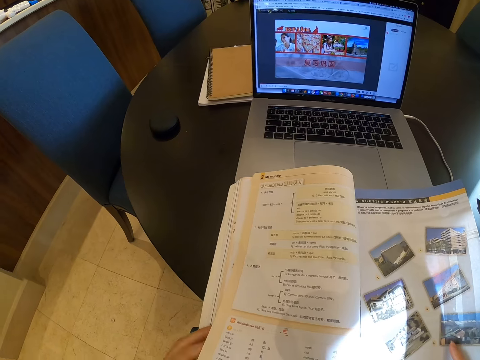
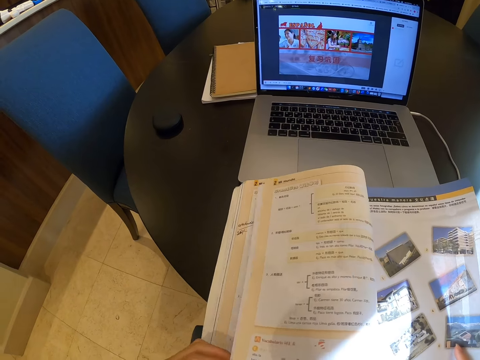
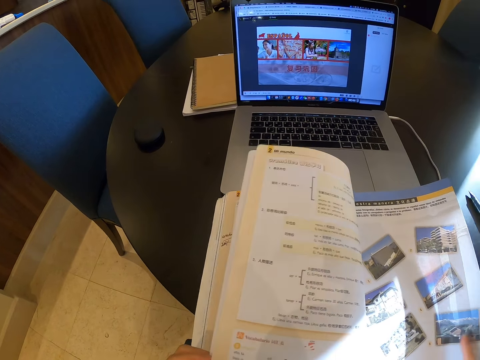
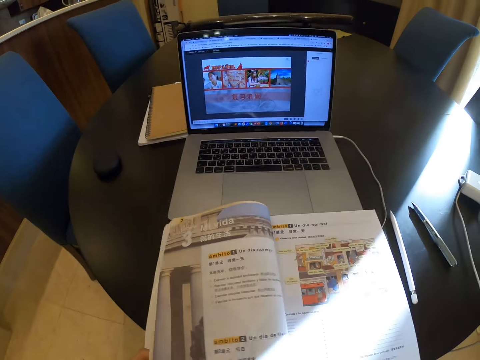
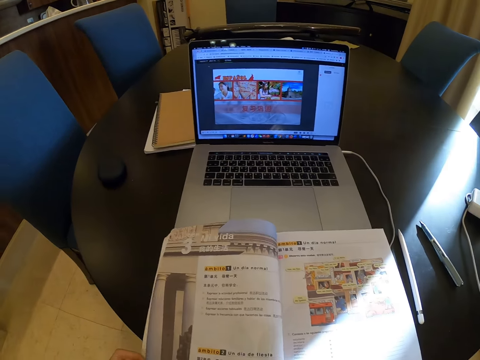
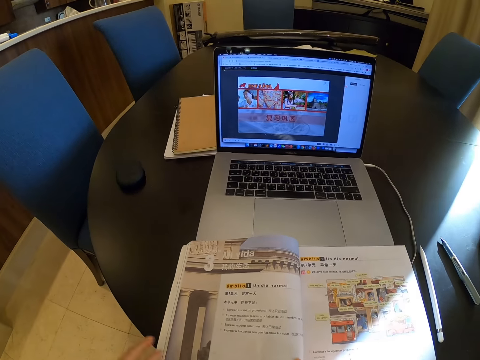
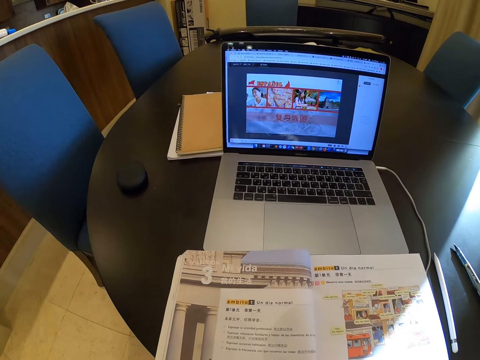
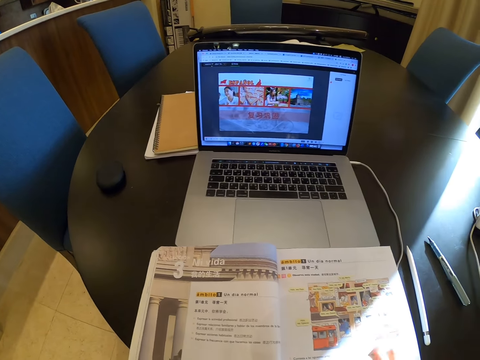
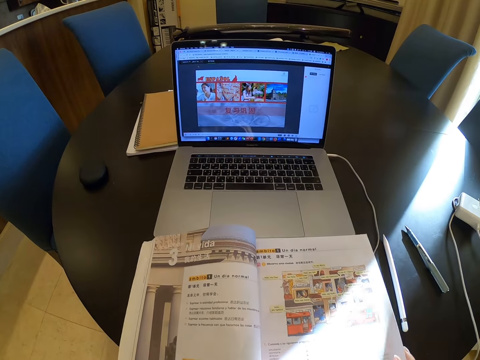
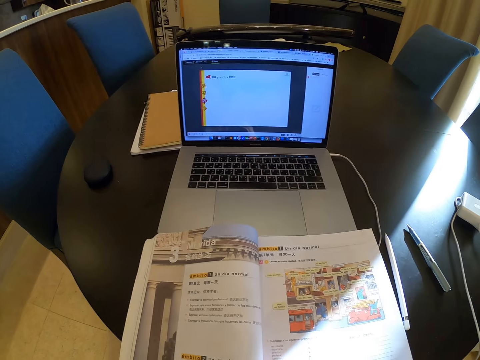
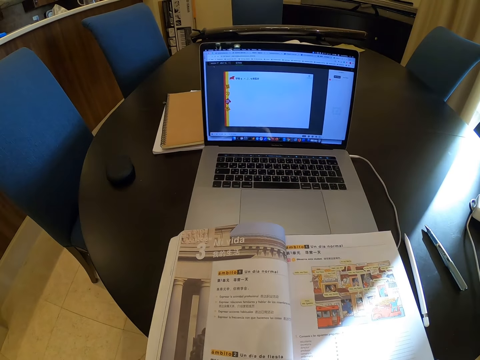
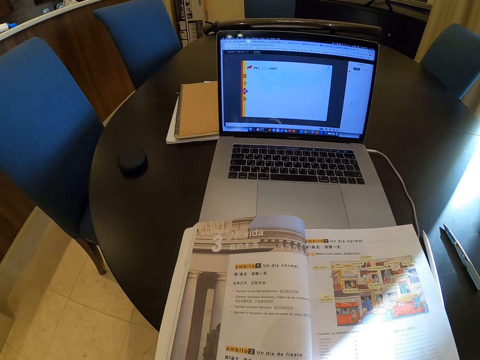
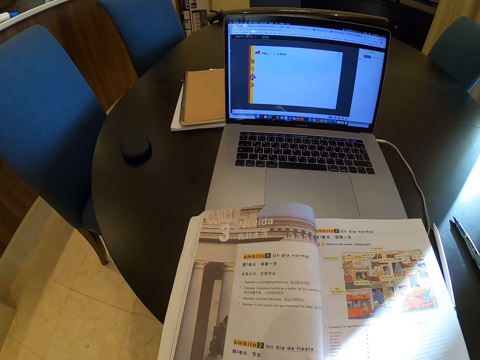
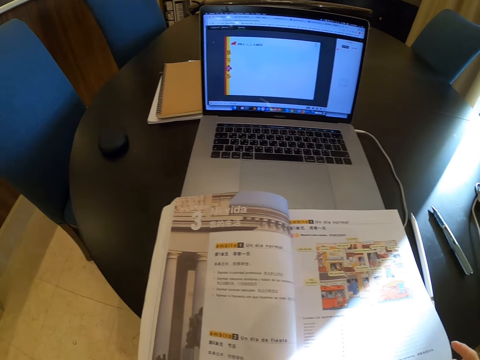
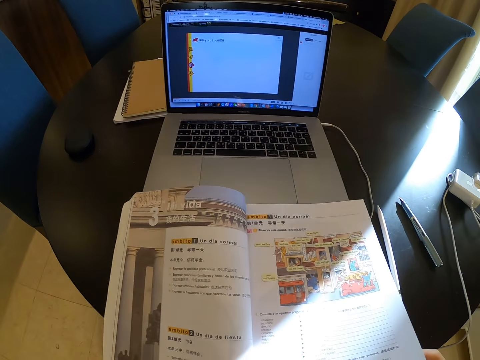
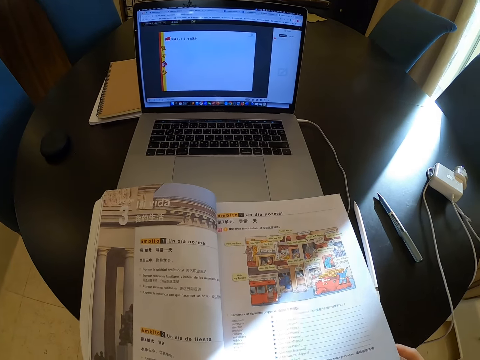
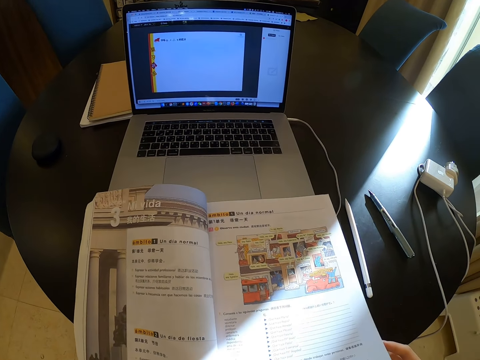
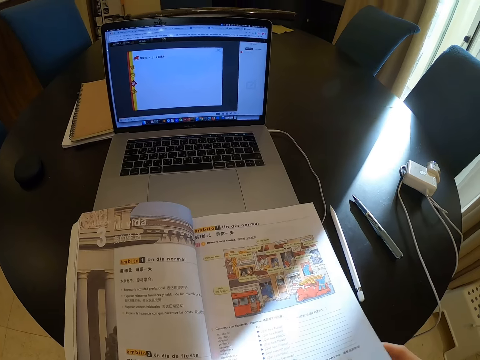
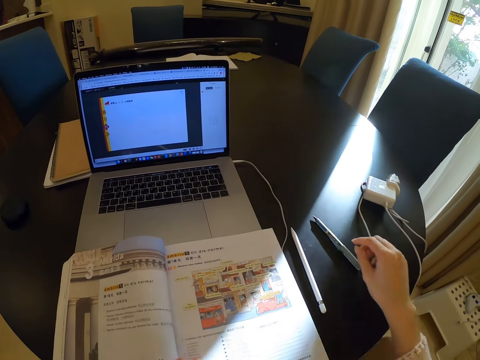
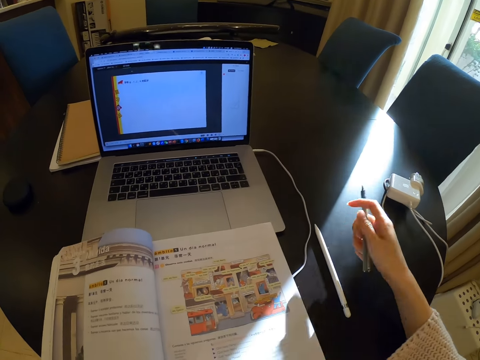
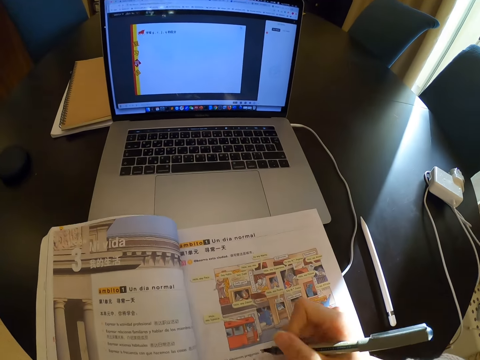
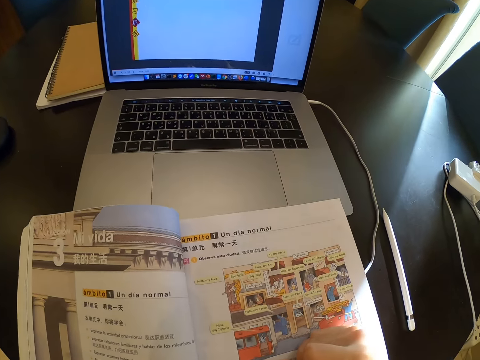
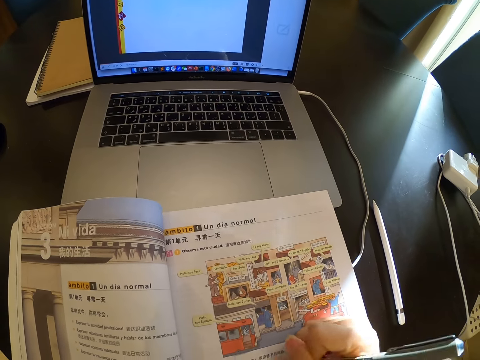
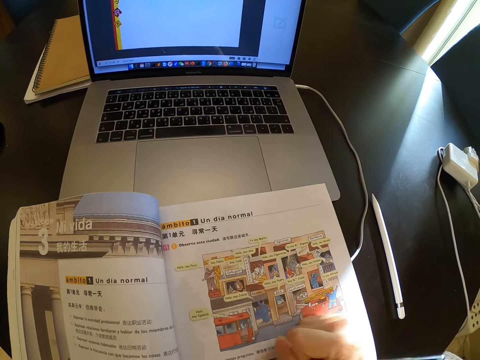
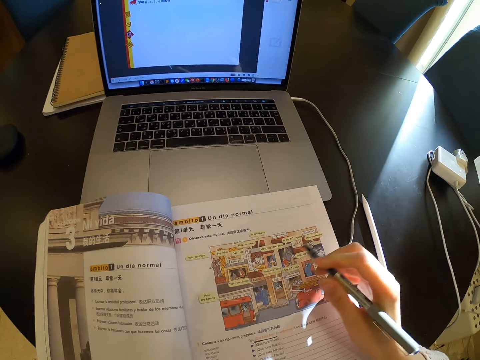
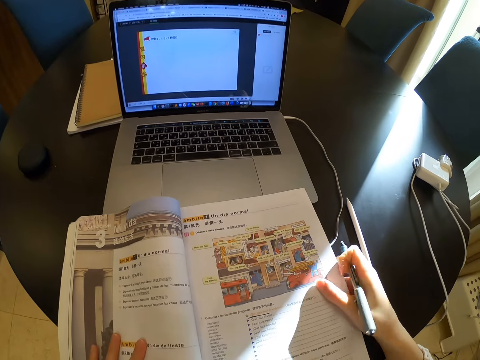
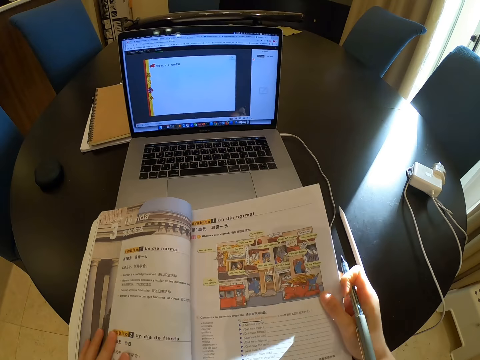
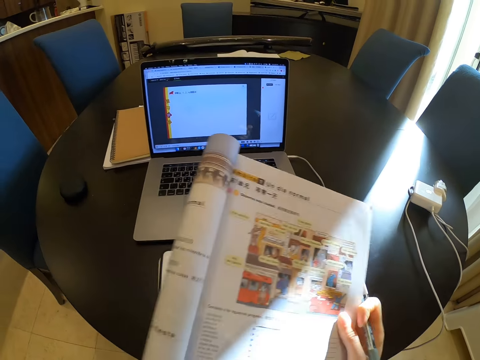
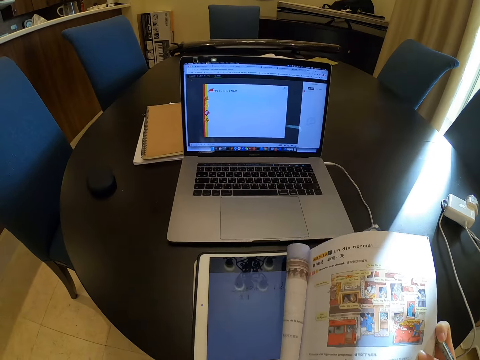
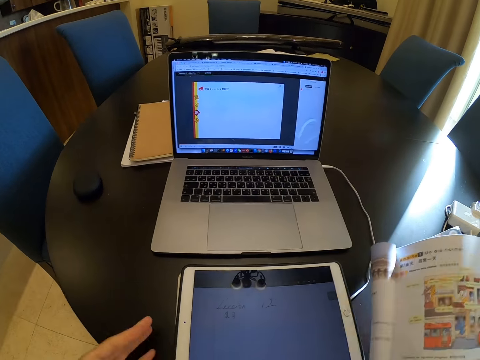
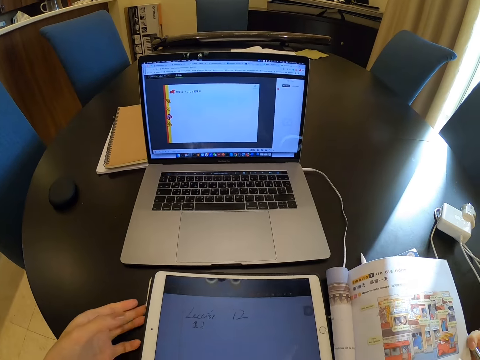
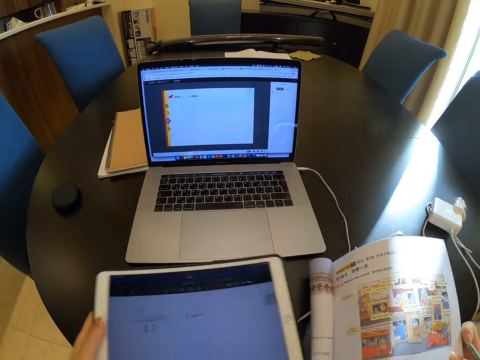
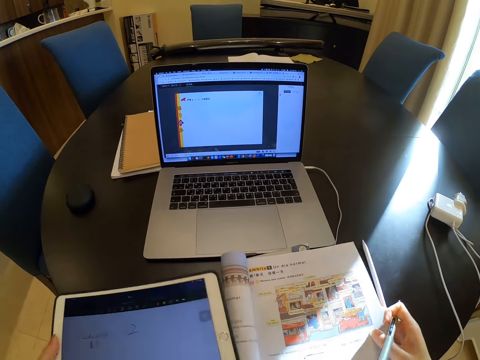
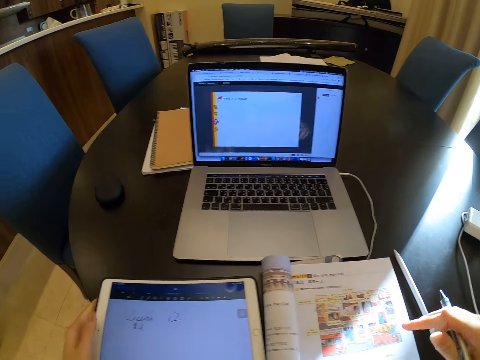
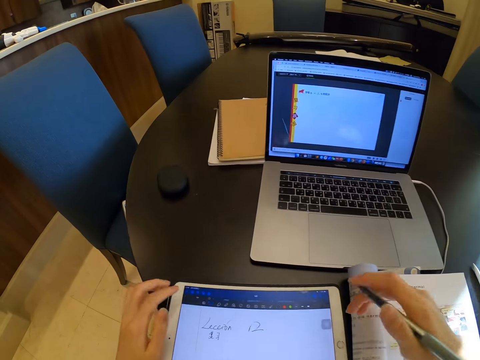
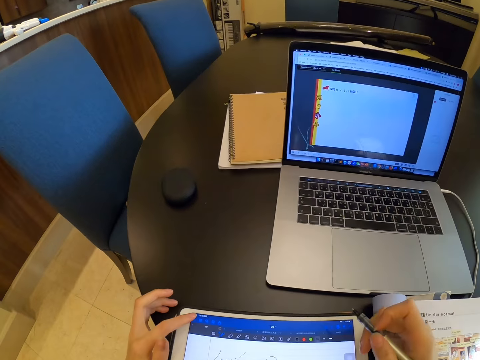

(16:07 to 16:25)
The camera wearer flips a page of the book to the left with her right hand. She picks up the pen with her right hand. She writes in the book. She folds the book. She drops the book on the table with her right hand. She takes the tablet.

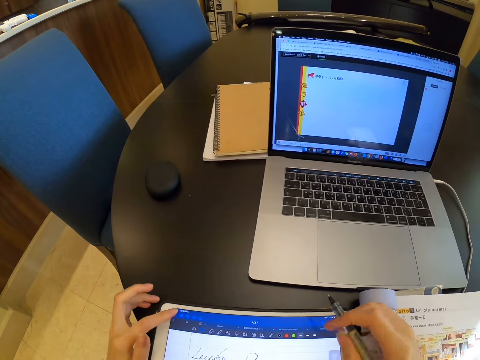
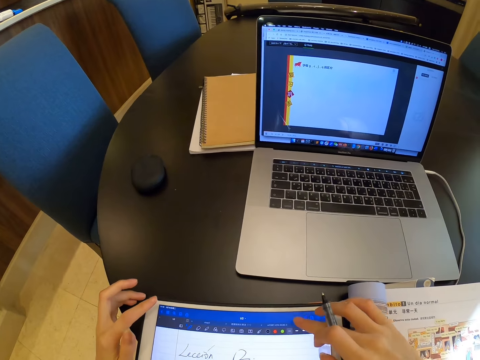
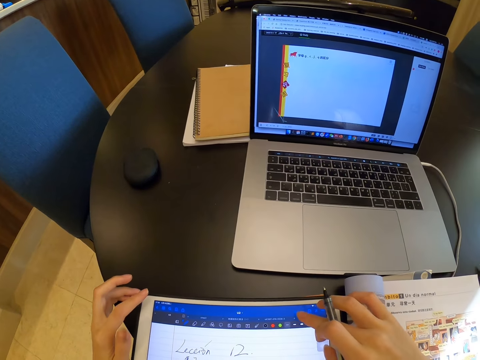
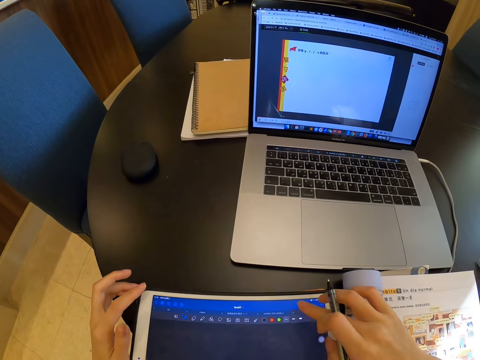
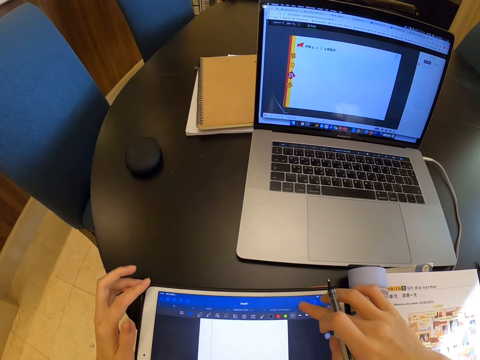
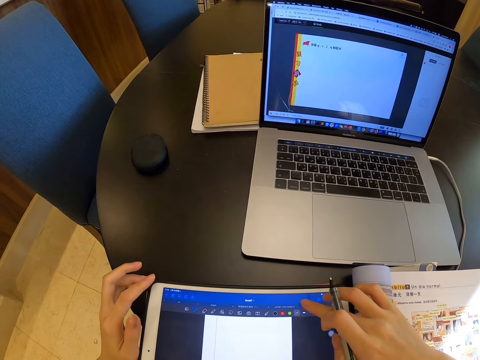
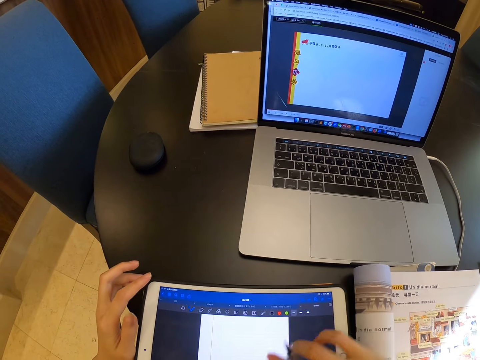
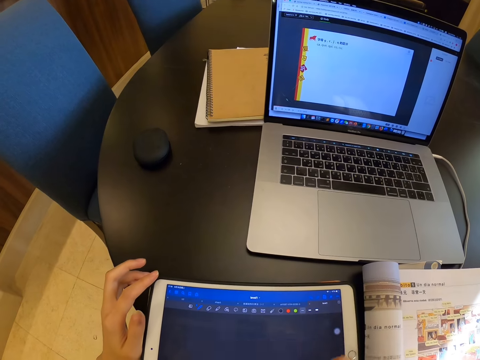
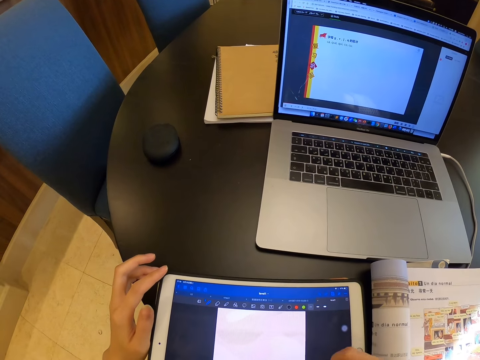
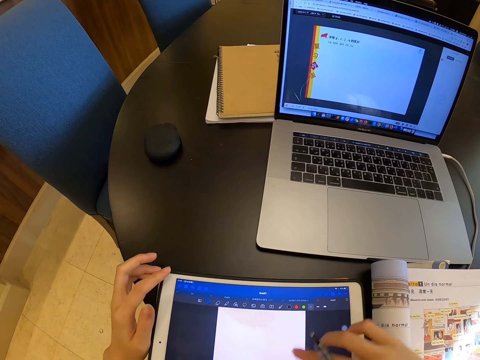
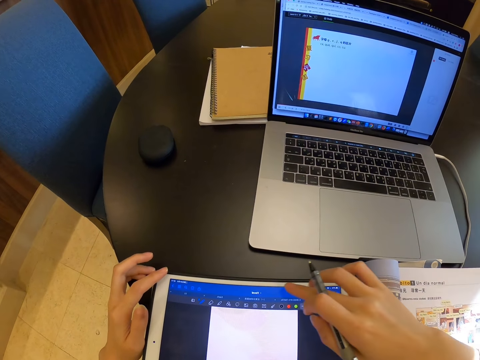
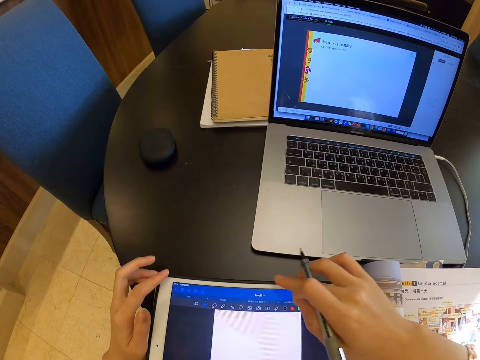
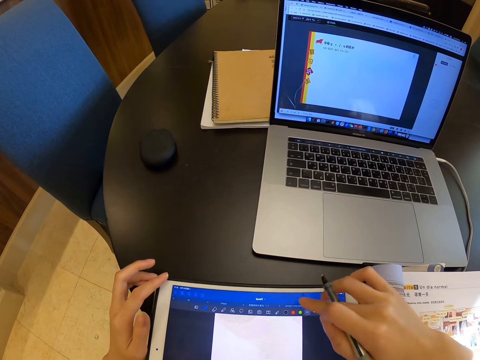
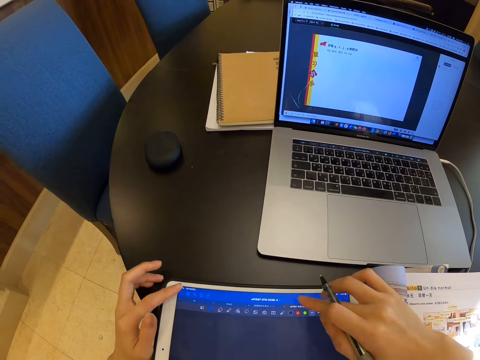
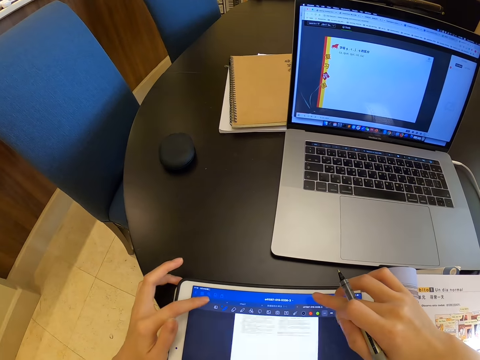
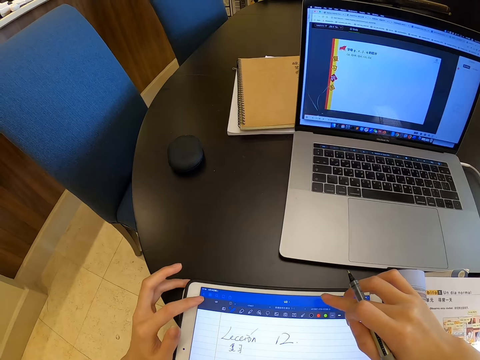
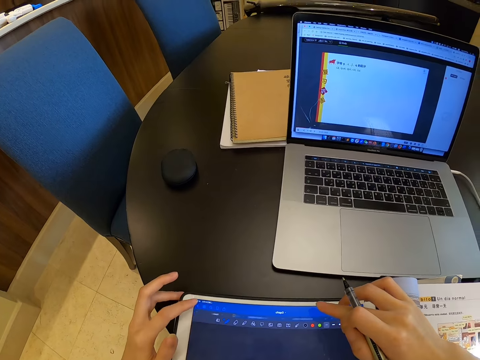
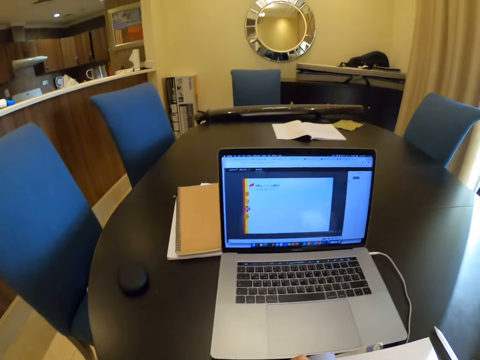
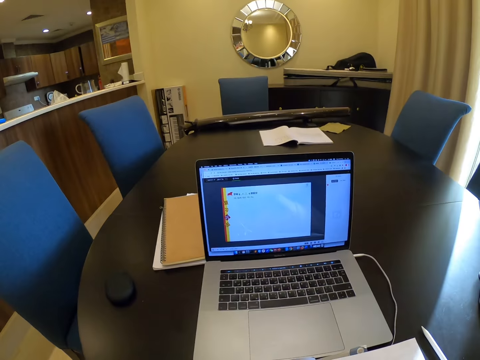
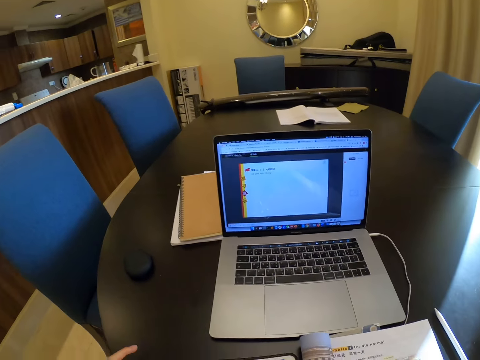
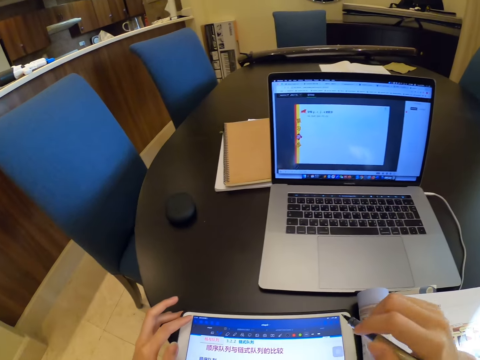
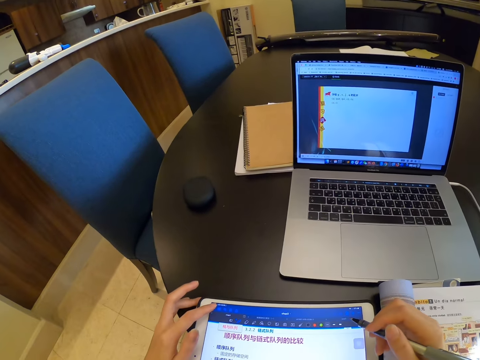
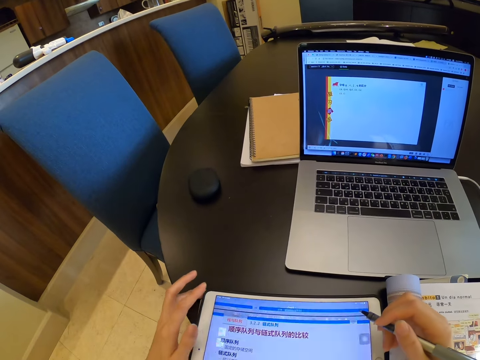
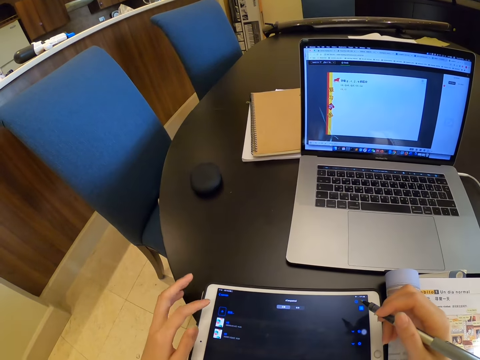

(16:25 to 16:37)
The camera wearer presses the tablet. She operates the tablet with her right hand. She scrolls on the tablet. She operates the tablet with her left hand.
